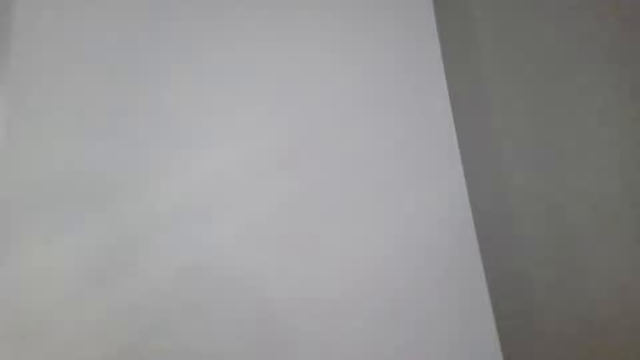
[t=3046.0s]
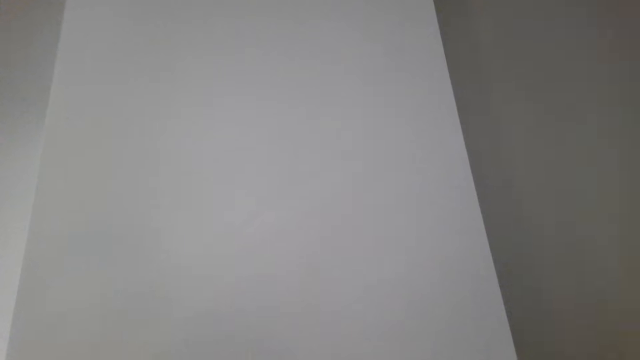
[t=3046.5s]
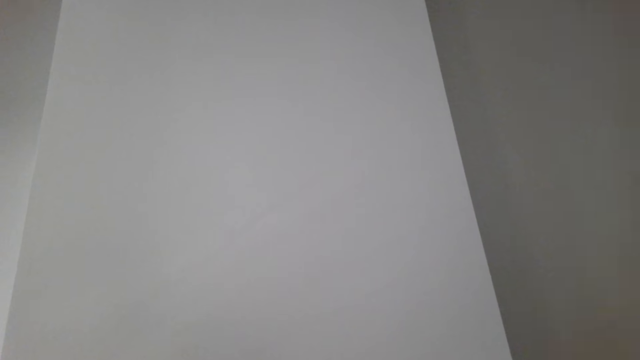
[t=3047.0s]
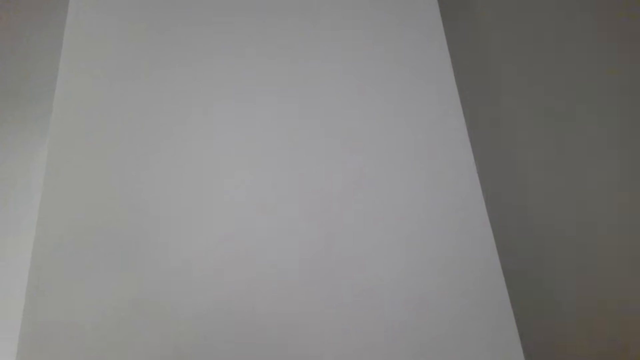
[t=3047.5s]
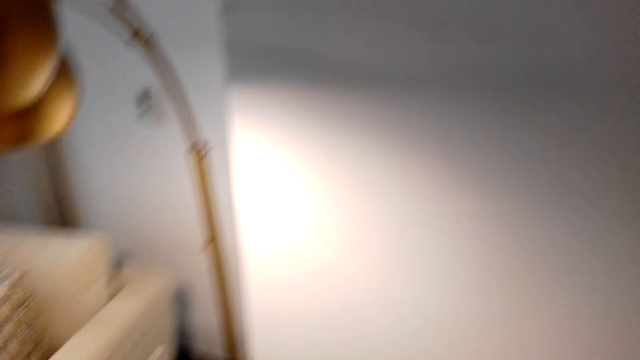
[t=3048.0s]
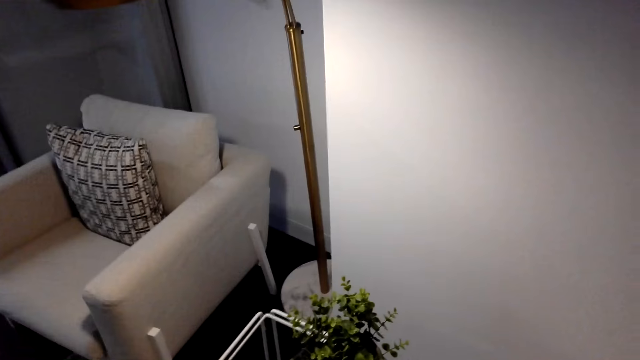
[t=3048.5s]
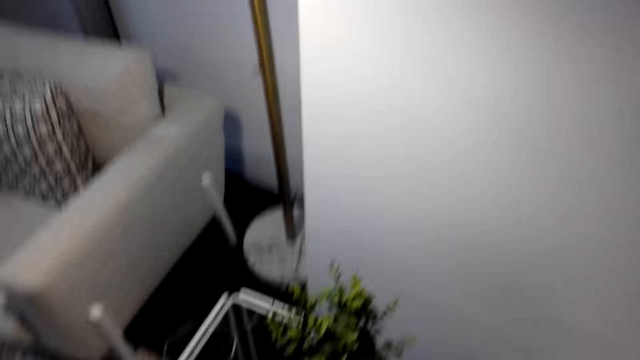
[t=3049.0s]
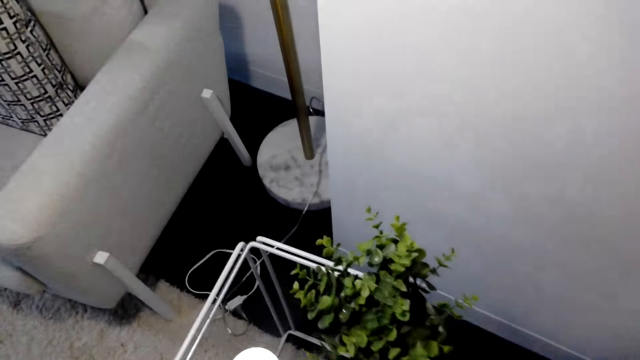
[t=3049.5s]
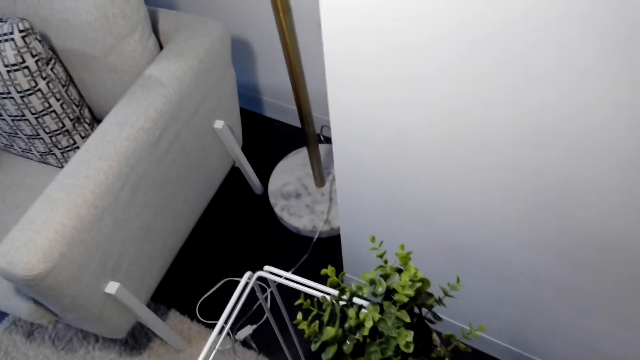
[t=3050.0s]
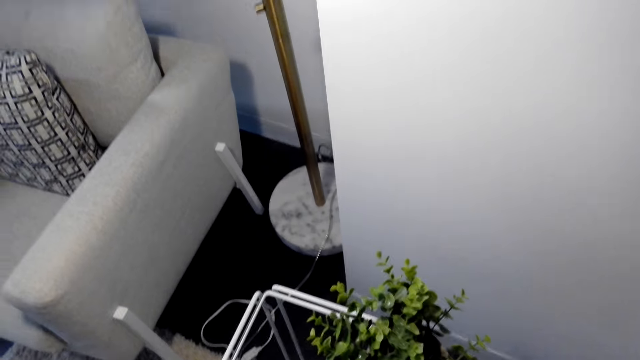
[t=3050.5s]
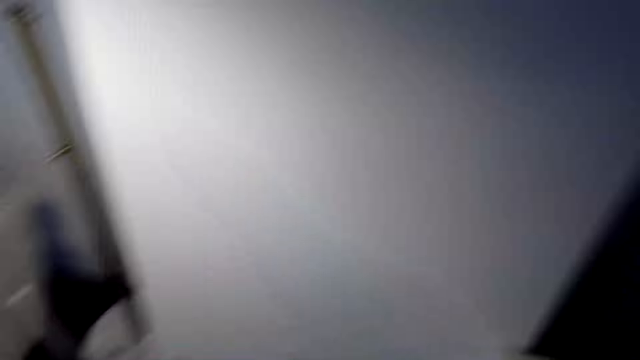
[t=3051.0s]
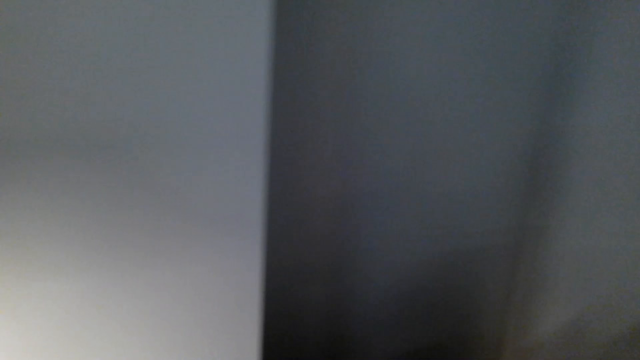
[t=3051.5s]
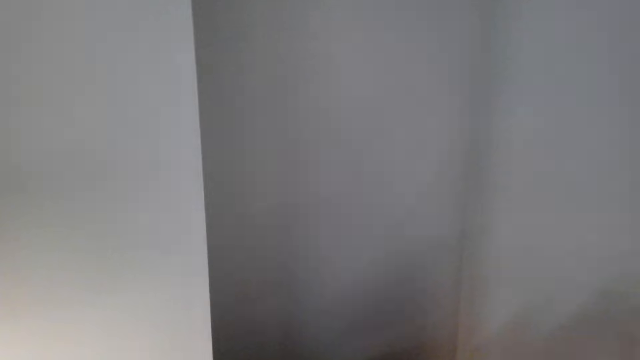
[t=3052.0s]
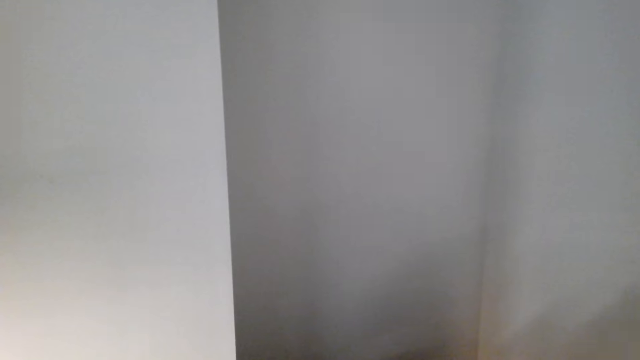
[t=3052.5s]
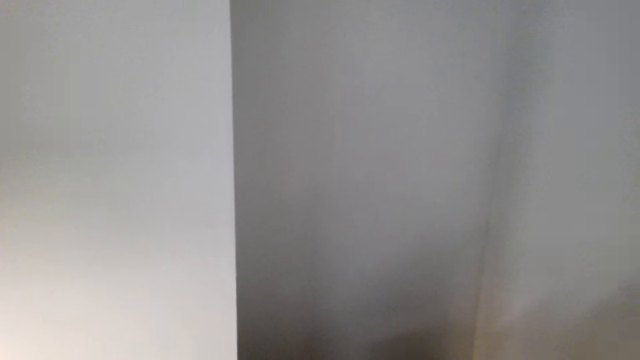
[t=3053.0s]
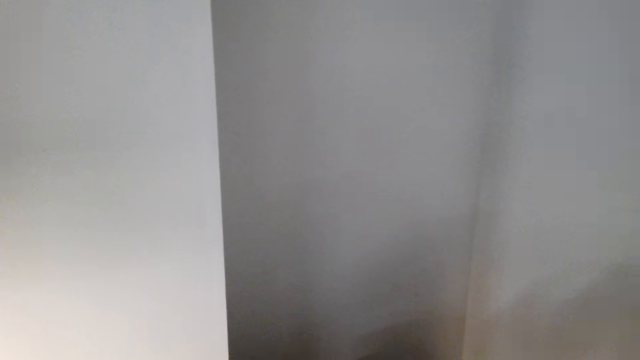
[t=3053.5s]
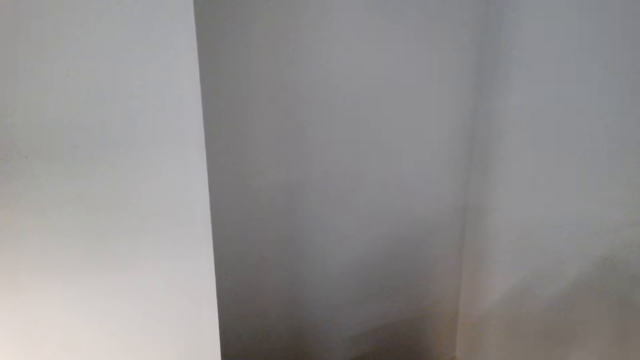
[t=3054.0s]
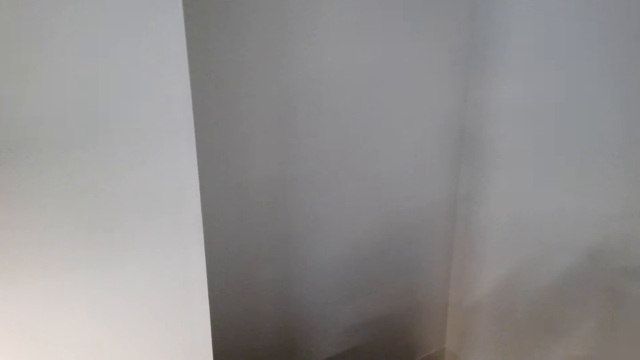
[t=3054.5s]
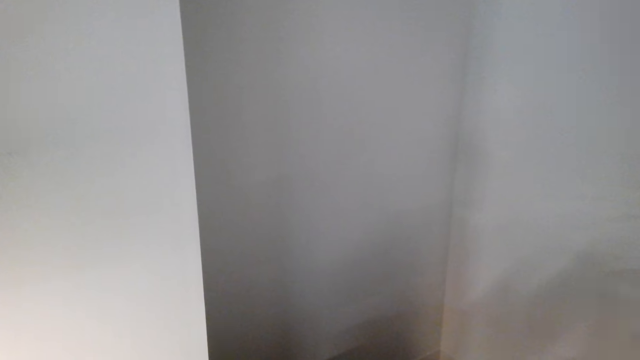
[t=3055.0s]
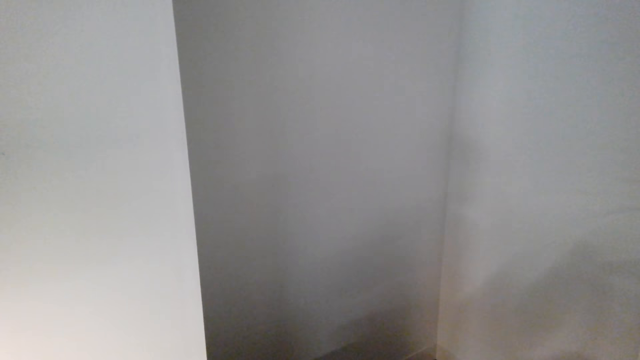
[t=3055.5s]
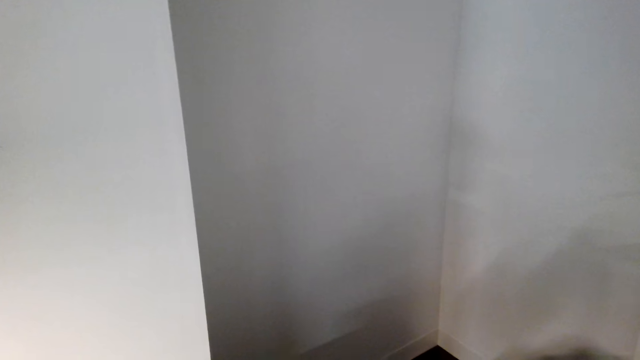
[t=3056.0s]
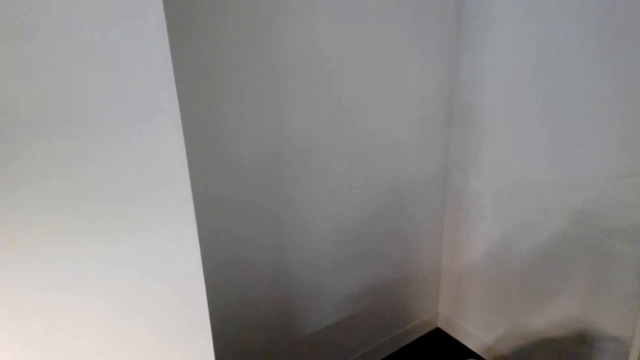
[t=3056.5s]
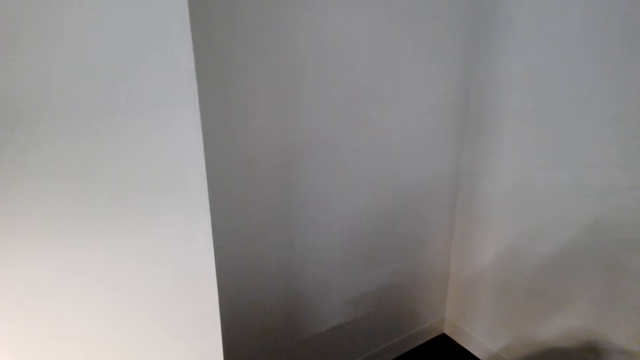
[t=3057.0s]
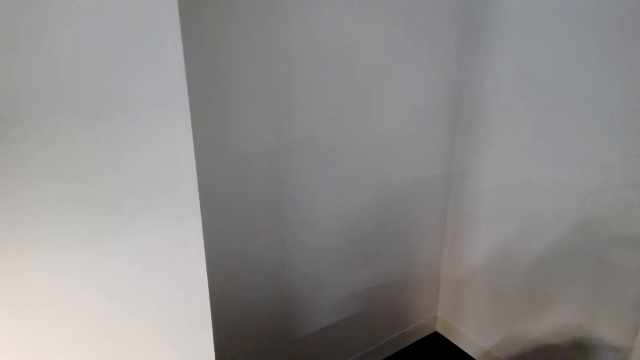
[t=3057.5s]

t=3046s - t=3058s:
The camera wearer does something. They look around.

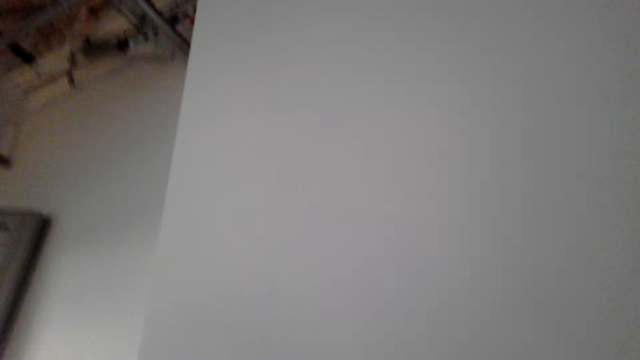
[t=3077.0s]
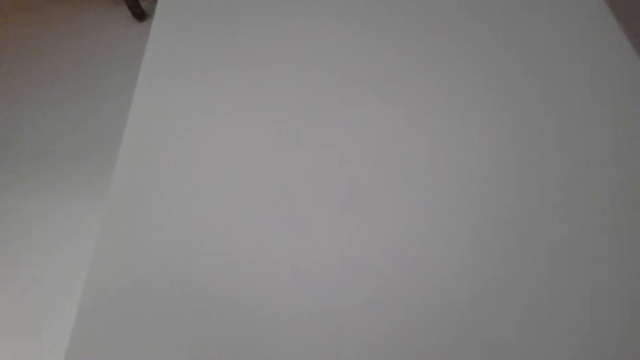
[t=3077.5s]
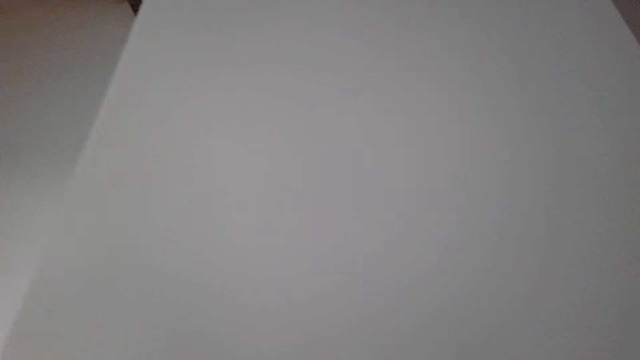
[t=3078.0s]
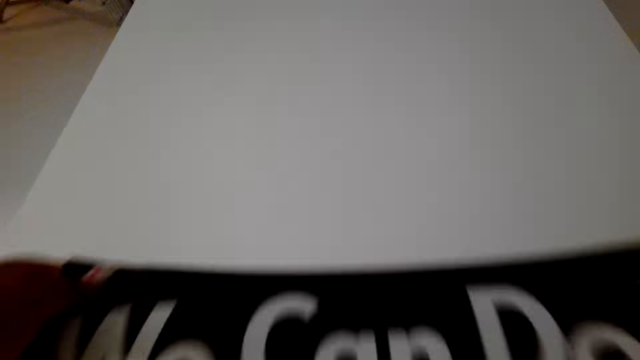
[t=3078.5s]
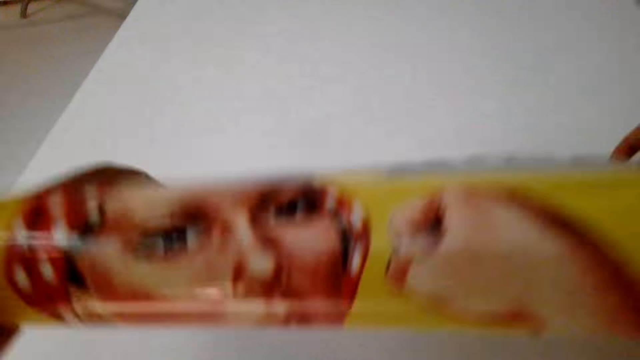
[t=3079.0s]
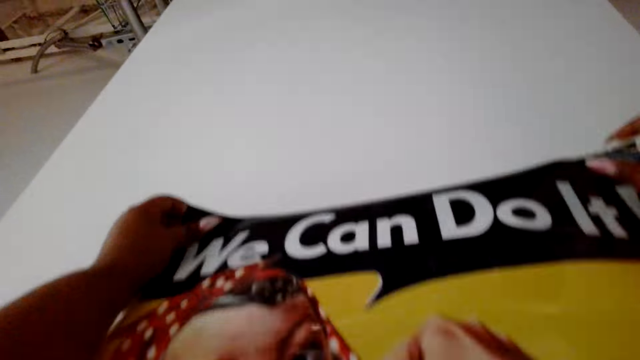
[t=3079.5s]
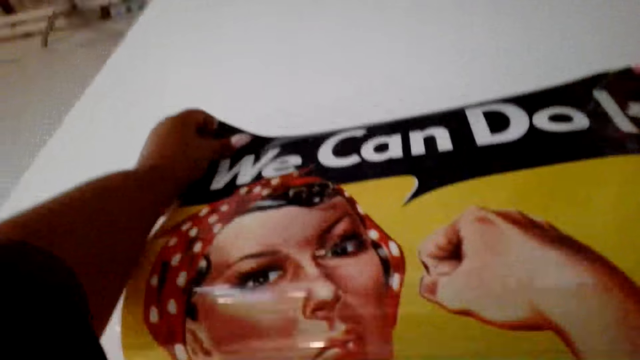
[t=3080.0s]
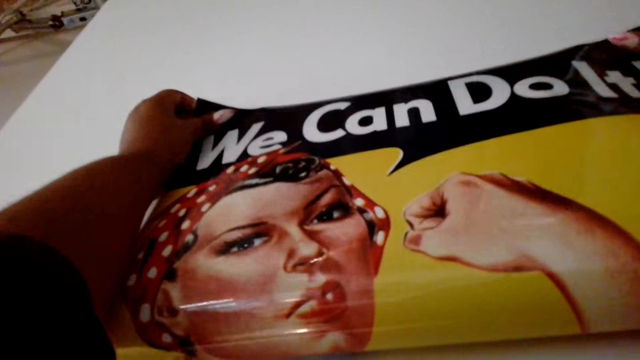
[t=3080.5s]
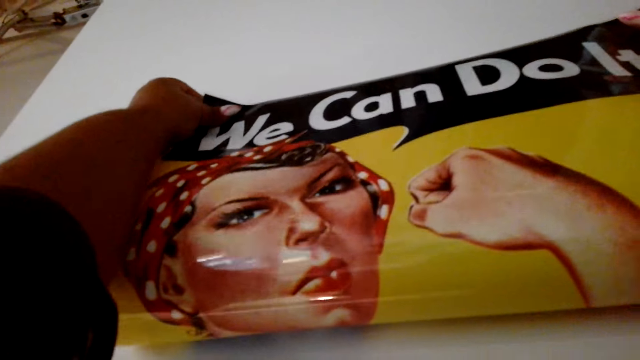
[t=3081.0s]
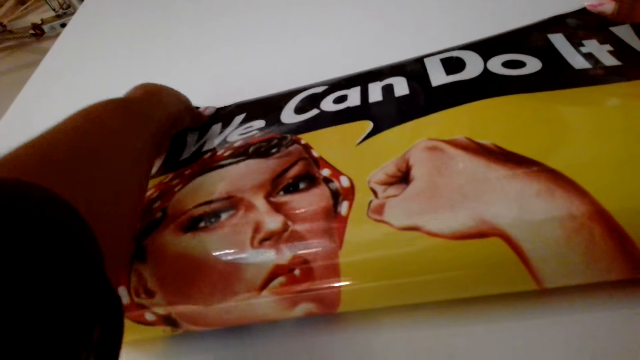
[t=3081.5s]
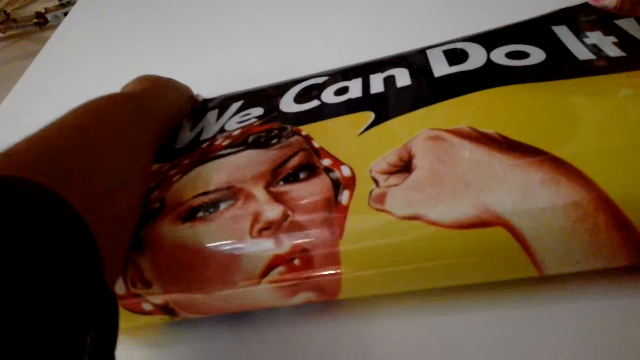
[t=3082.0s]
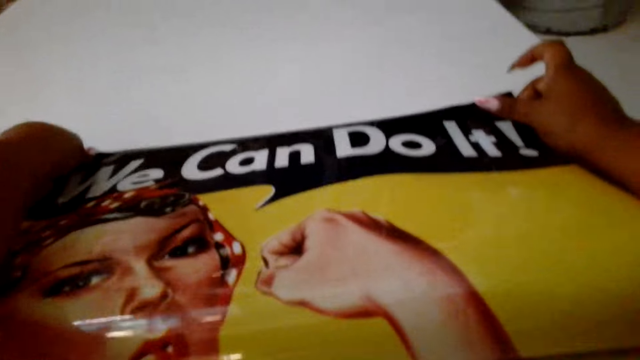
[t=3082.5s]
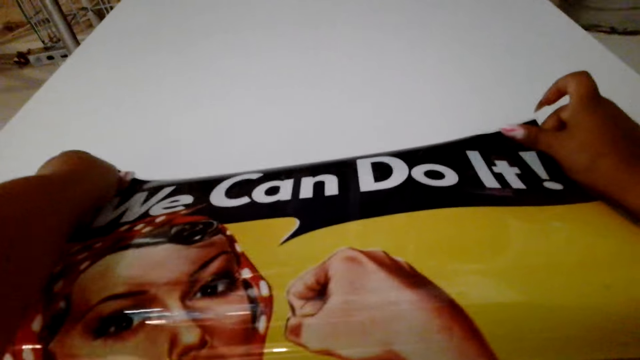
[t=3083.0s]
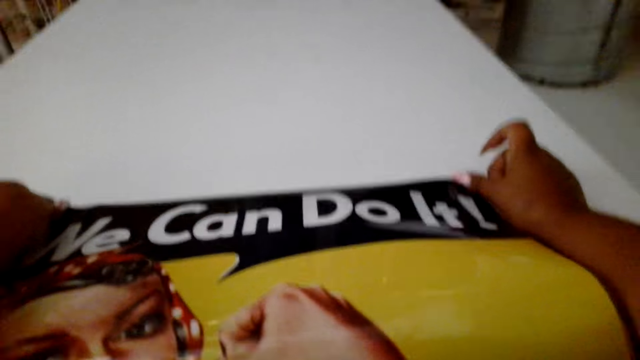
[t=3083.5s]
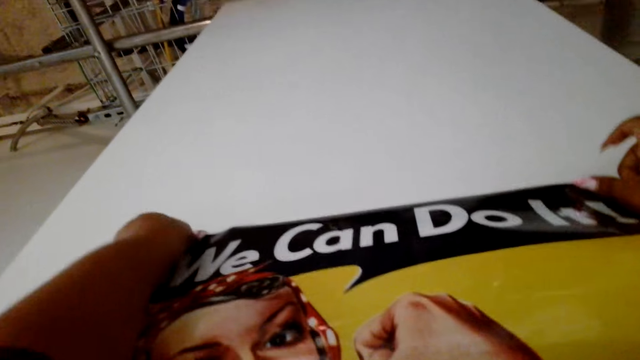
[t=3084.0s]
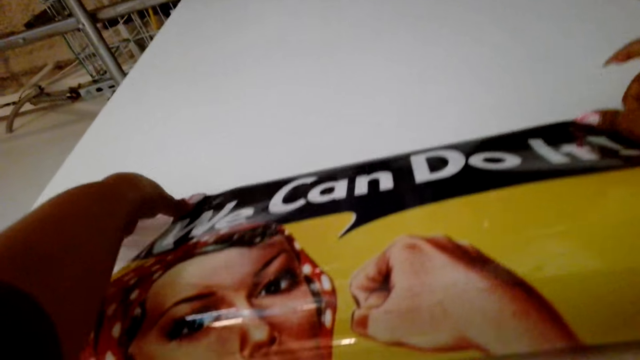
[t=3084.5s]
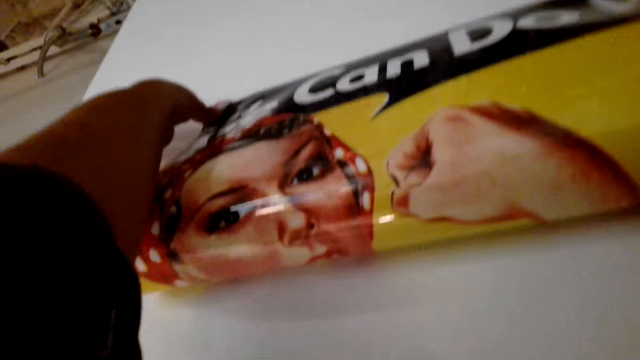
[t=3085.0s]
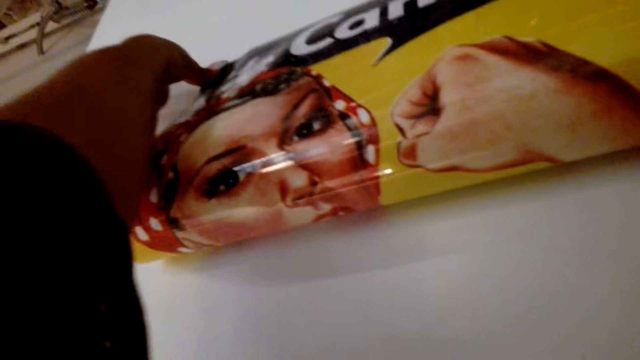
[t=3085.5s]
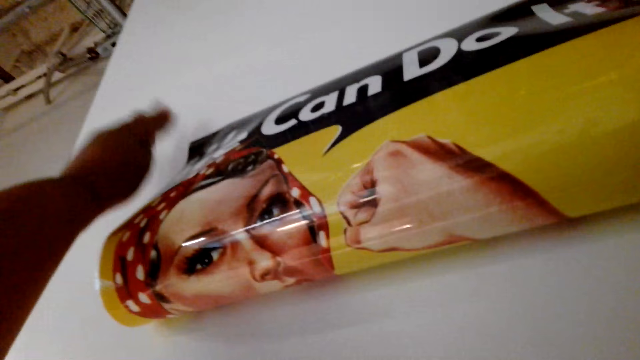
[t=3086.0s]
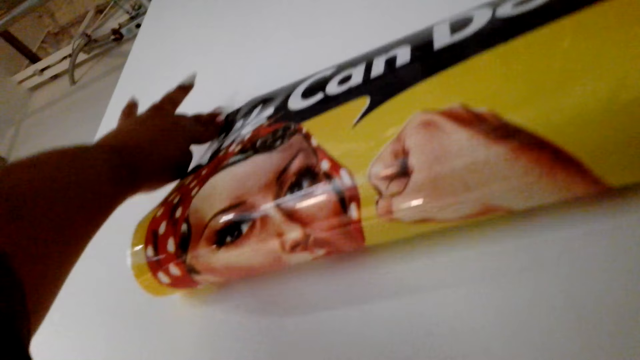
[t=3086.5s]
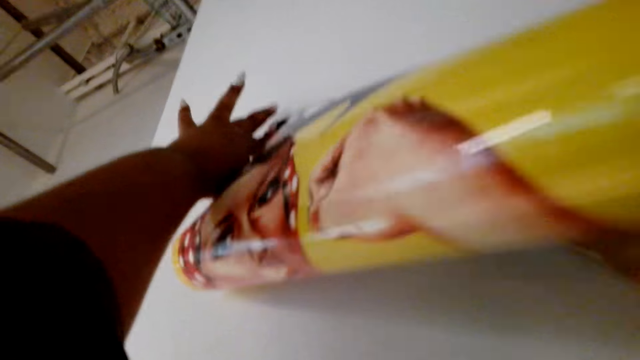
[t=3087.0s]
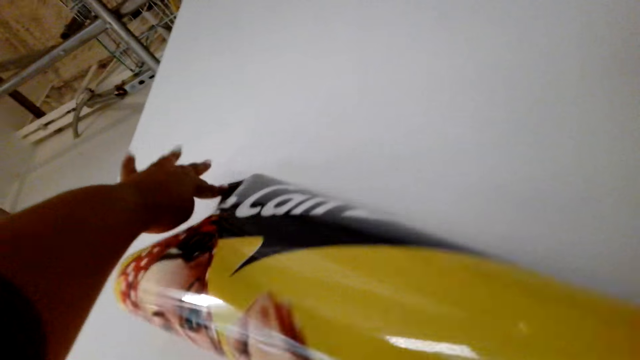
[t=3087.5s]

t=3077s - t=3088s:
The camera wearer places a chart on the wall. They lift the picture and stick the picture on the wall.
